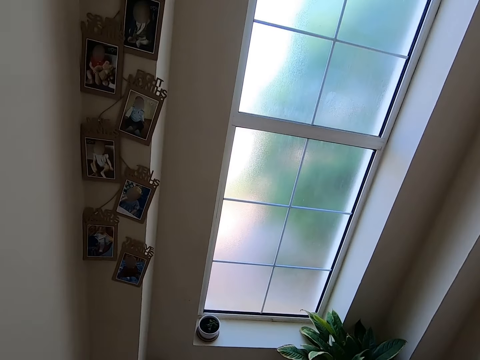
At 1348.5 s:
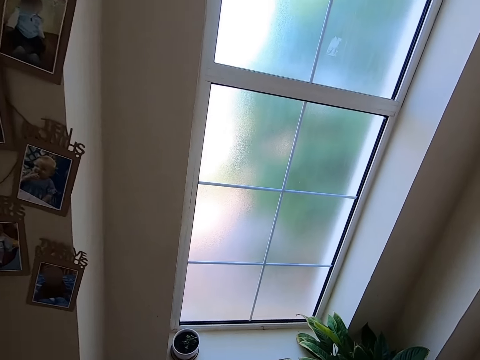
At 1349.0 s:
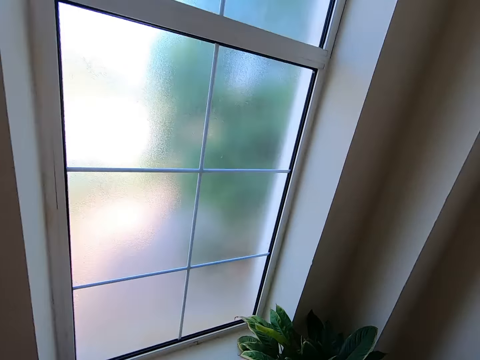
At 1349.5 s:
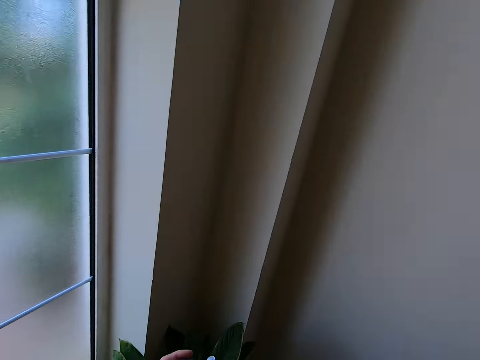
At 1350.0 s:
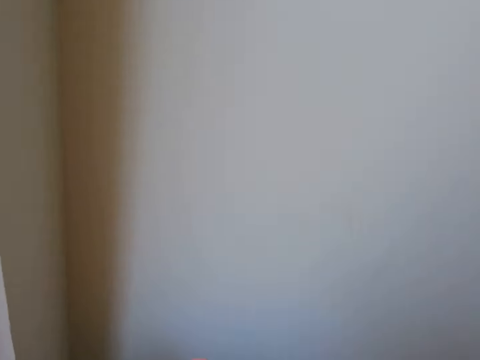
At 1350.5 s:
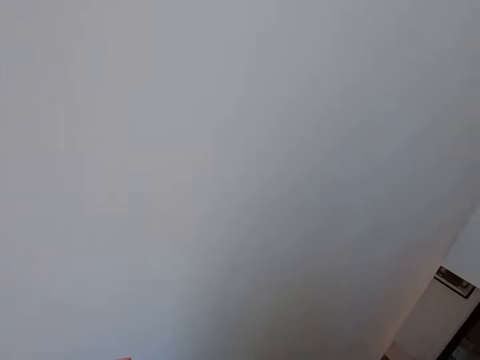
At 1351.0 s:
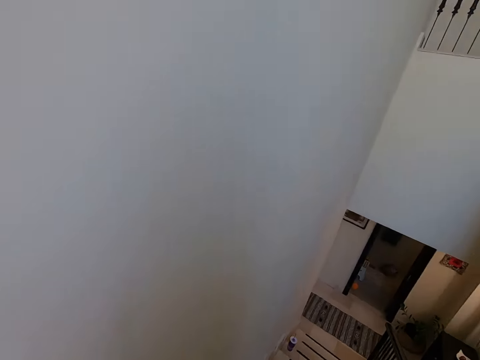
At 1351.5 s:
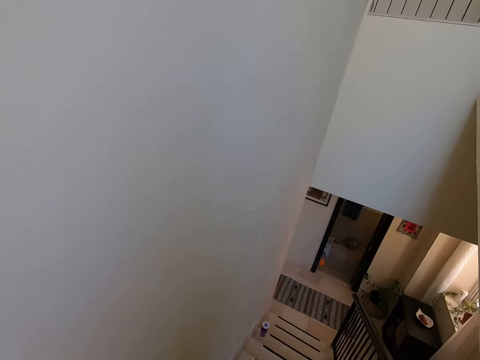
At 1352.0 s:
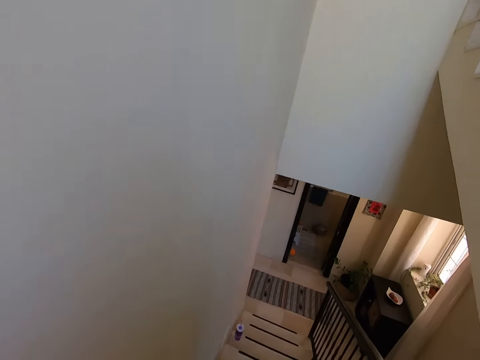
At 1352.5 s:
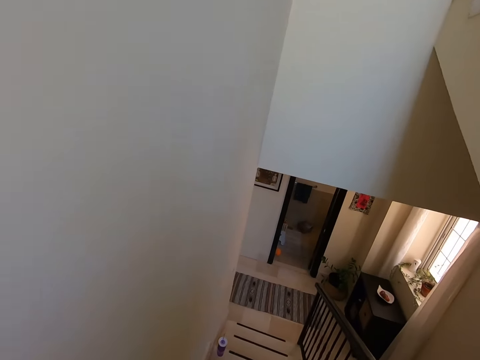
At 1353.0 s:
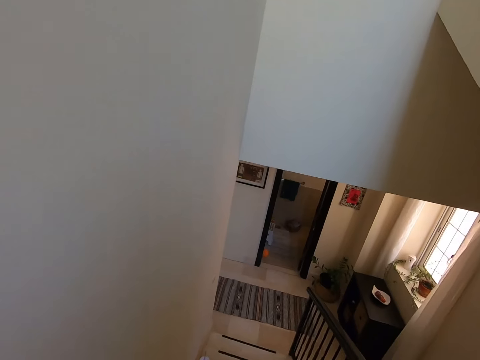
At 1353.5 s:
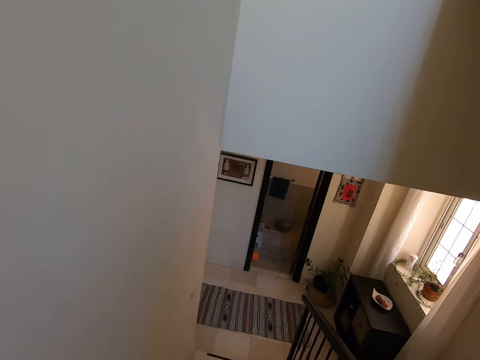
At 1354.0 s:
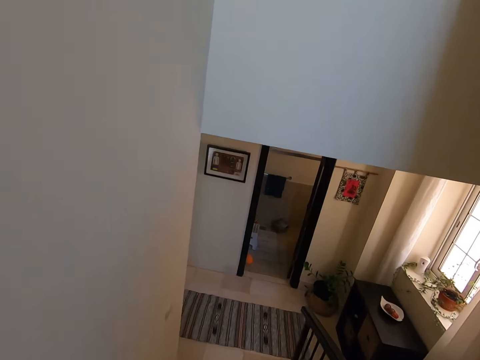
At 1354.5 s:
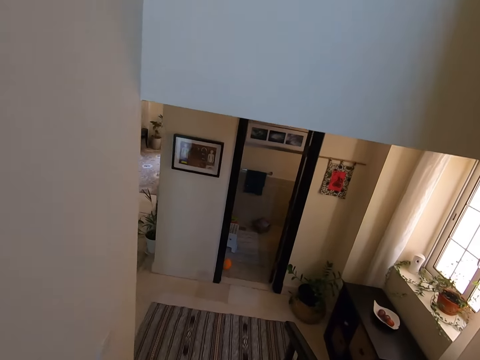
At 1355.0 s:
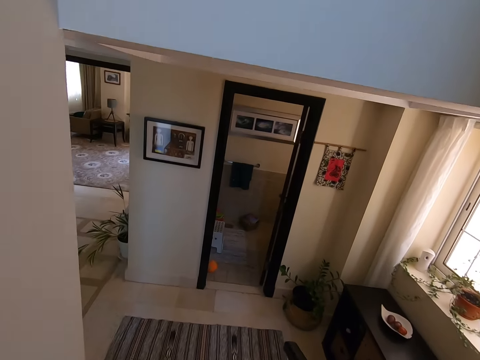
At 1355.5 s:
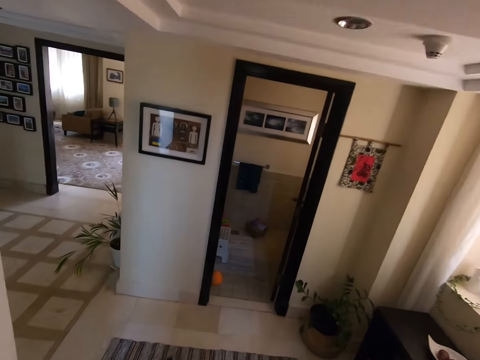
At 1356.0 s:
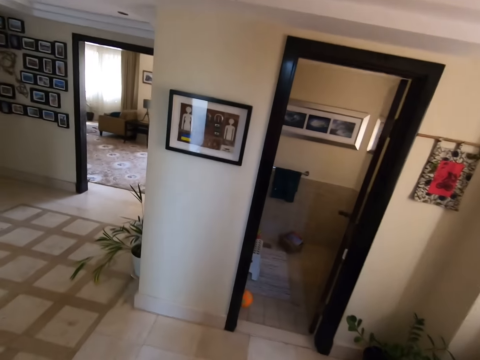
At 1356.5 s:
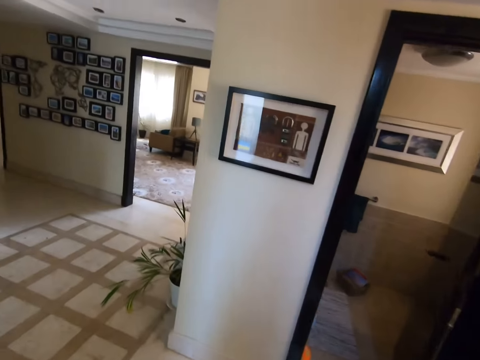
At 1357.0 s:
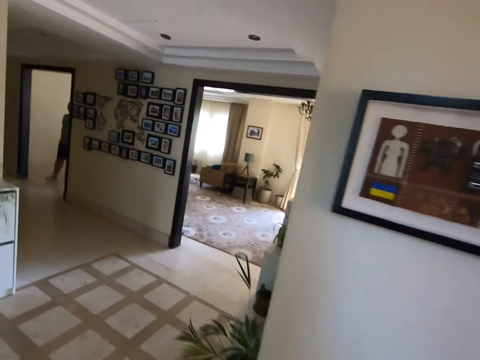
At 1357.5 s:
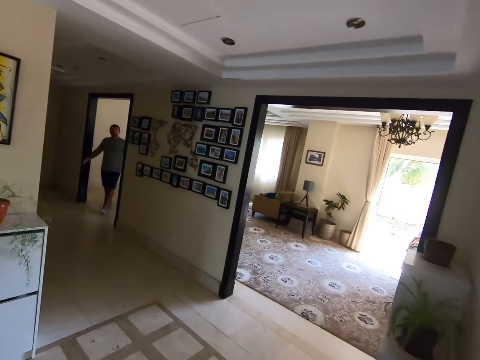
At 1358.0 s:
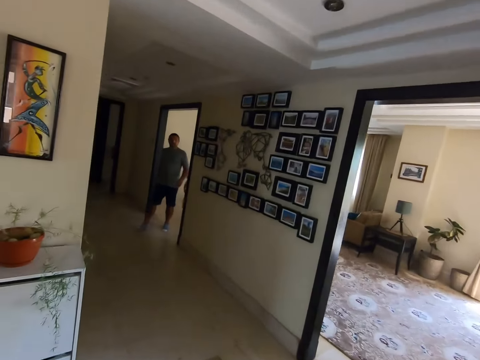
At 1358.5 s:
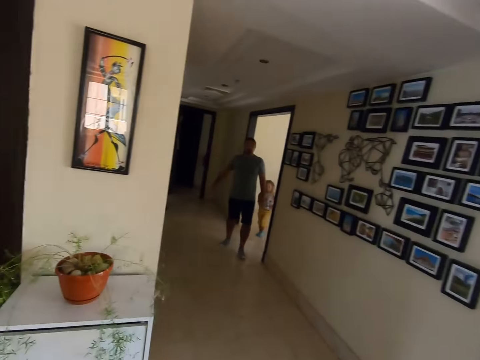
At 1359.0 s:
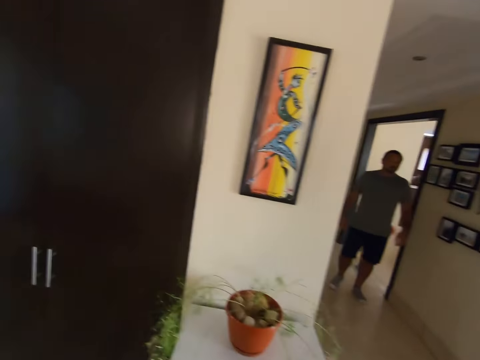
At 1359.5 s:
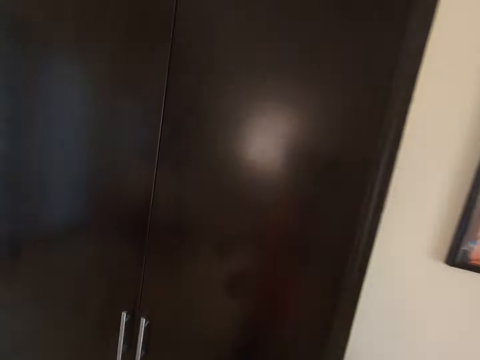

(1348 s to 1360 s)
The camera wearer turns around. They walk down the stairs. A man walks around. The camera wearer walks around.

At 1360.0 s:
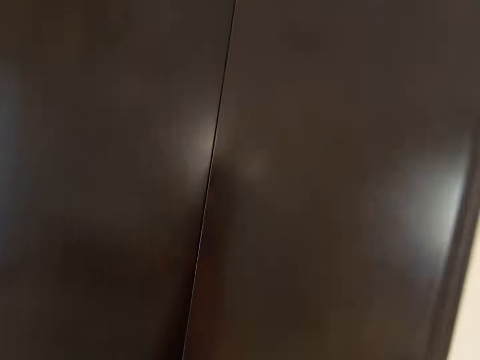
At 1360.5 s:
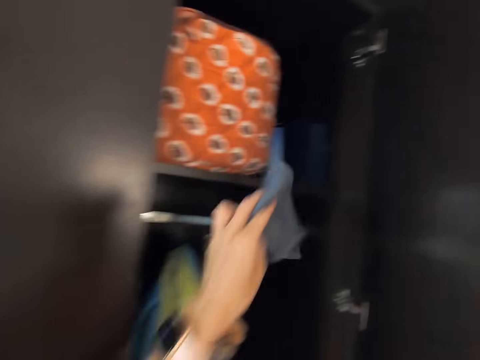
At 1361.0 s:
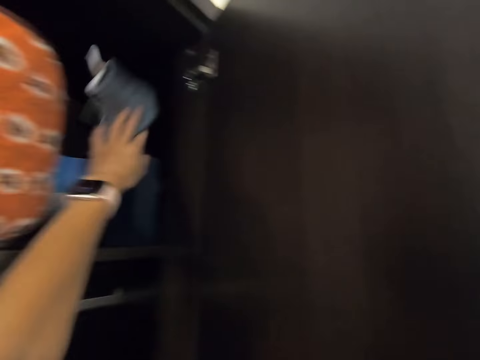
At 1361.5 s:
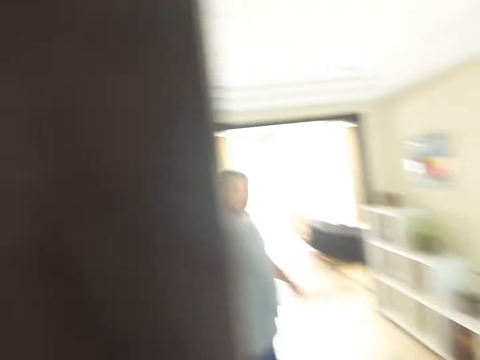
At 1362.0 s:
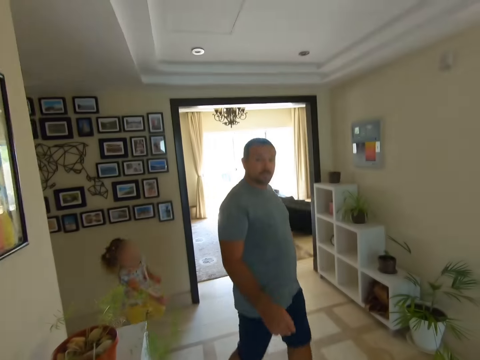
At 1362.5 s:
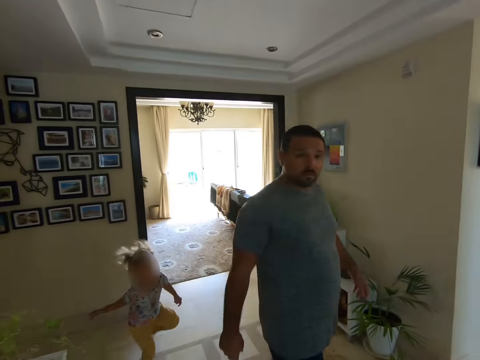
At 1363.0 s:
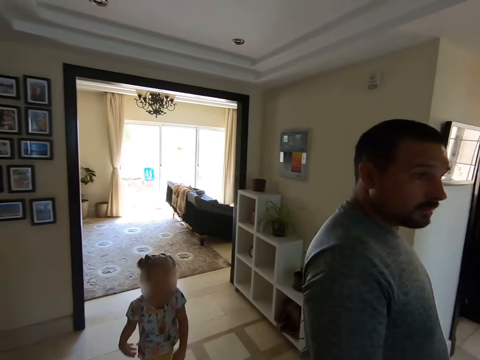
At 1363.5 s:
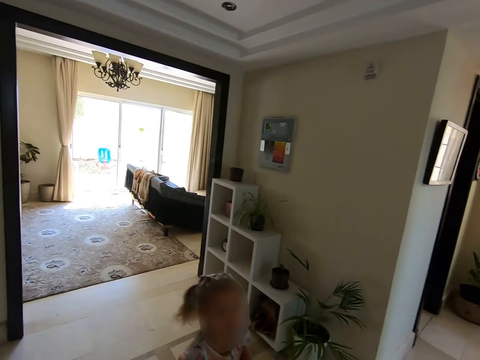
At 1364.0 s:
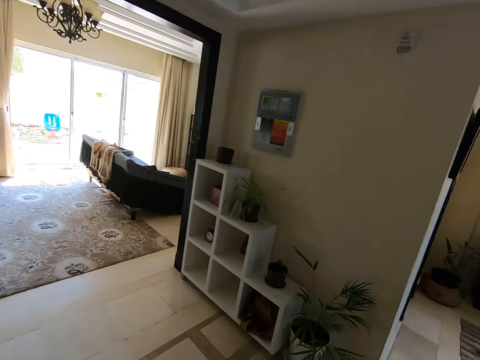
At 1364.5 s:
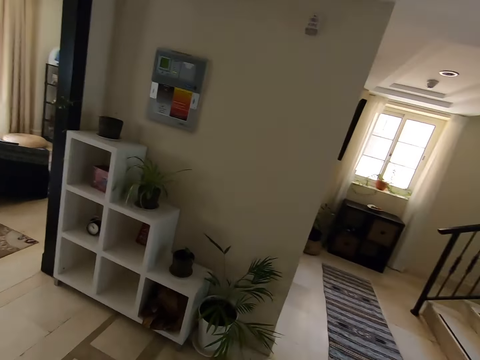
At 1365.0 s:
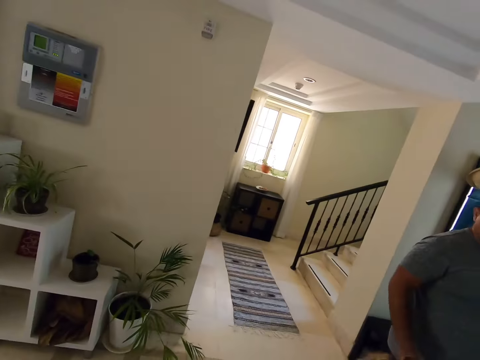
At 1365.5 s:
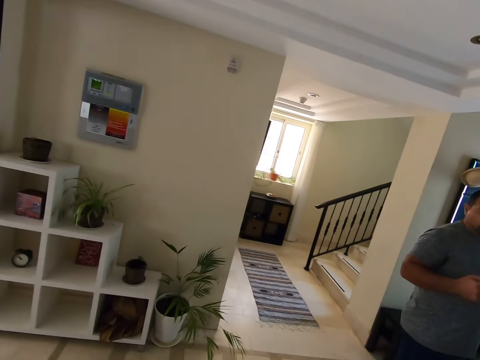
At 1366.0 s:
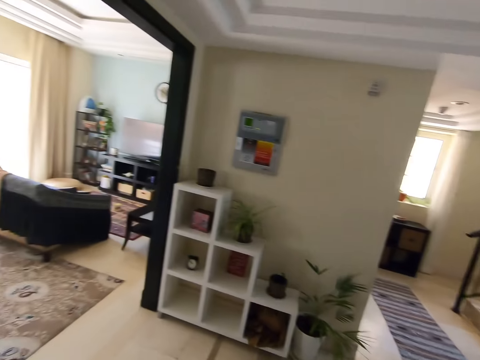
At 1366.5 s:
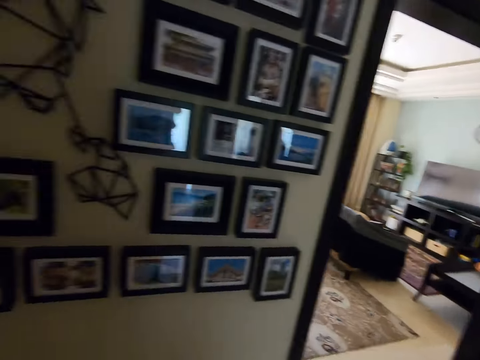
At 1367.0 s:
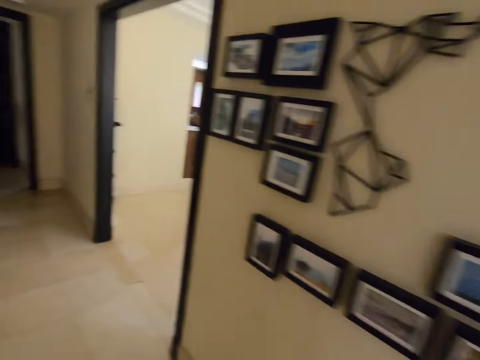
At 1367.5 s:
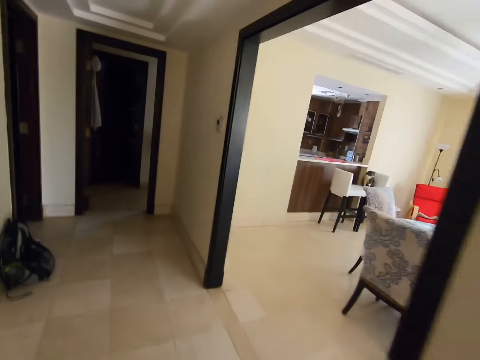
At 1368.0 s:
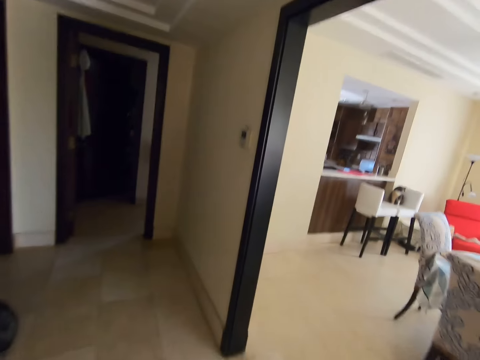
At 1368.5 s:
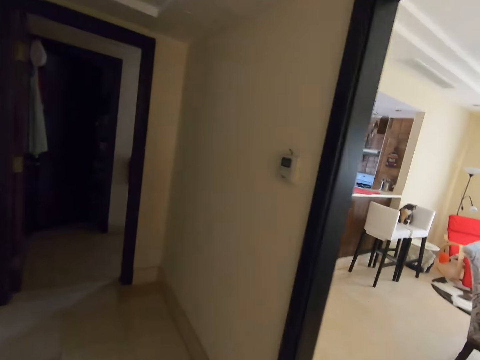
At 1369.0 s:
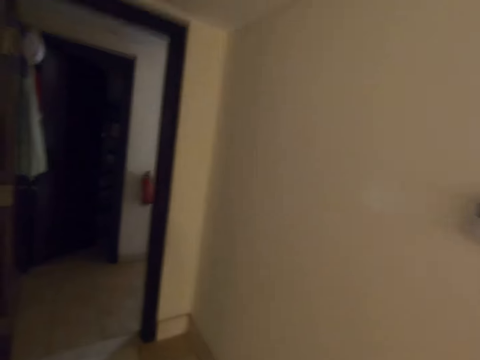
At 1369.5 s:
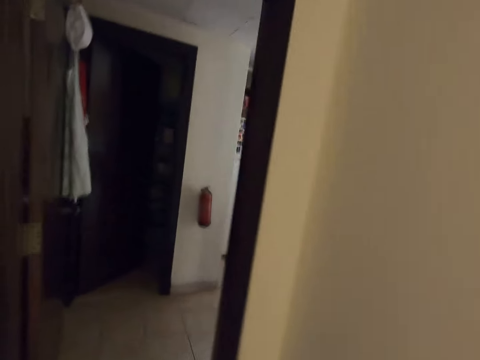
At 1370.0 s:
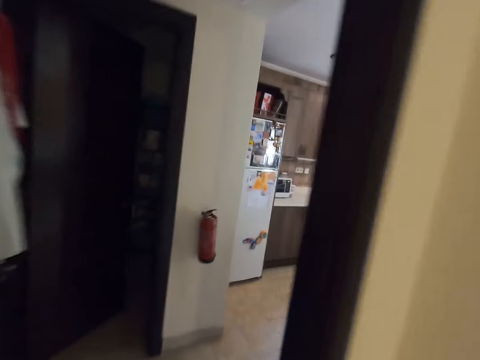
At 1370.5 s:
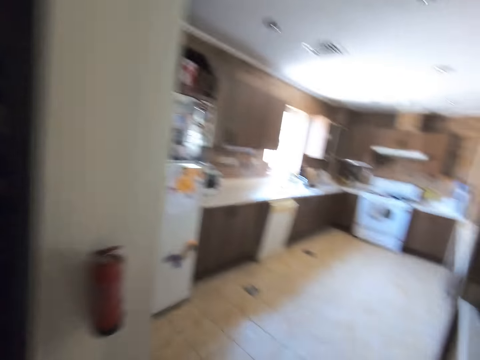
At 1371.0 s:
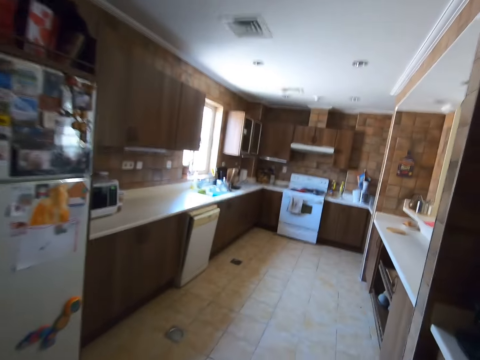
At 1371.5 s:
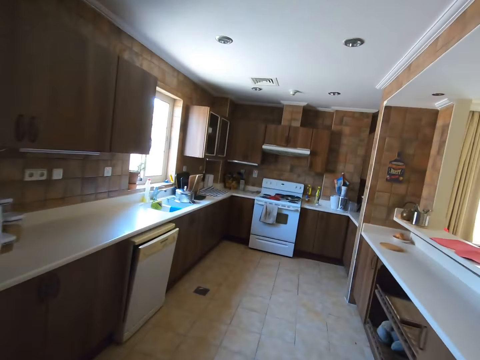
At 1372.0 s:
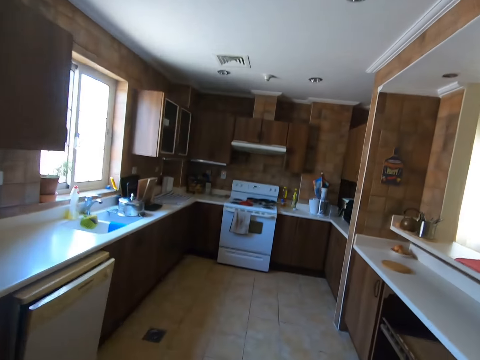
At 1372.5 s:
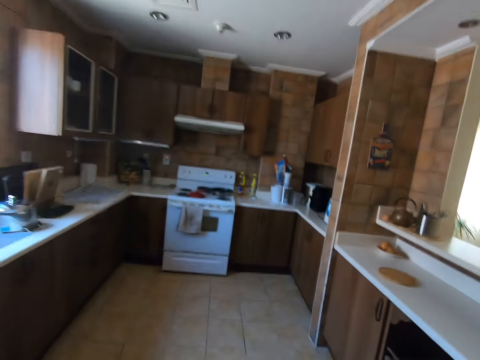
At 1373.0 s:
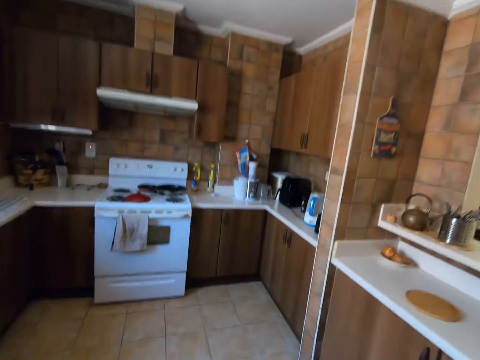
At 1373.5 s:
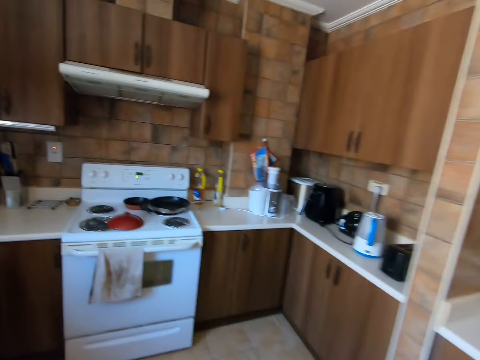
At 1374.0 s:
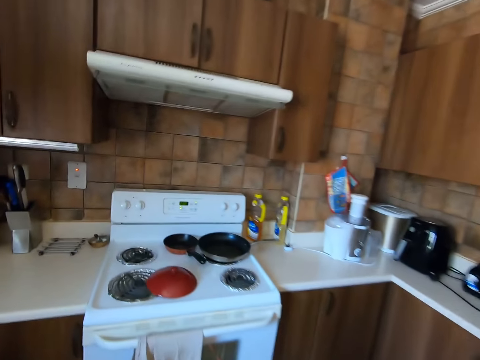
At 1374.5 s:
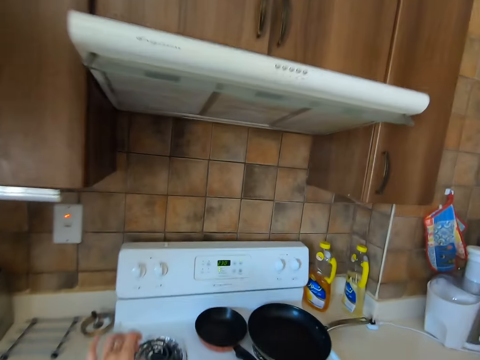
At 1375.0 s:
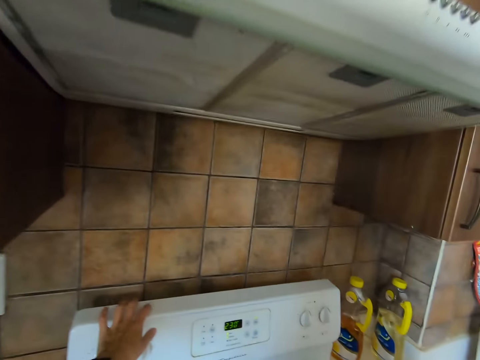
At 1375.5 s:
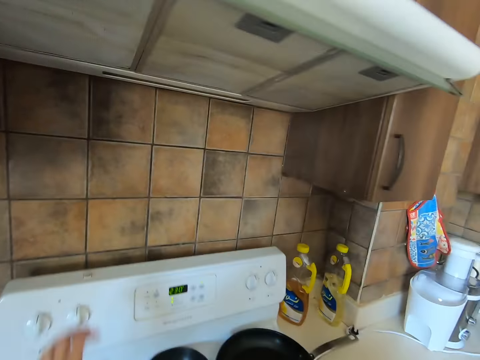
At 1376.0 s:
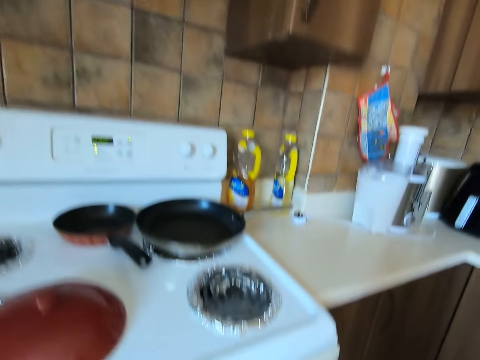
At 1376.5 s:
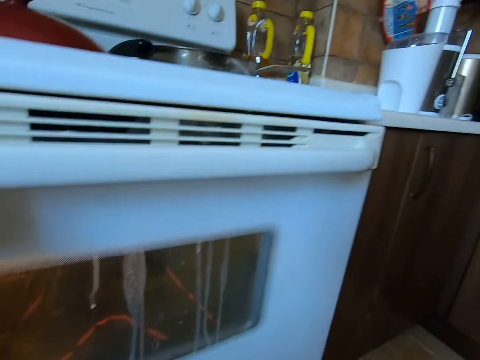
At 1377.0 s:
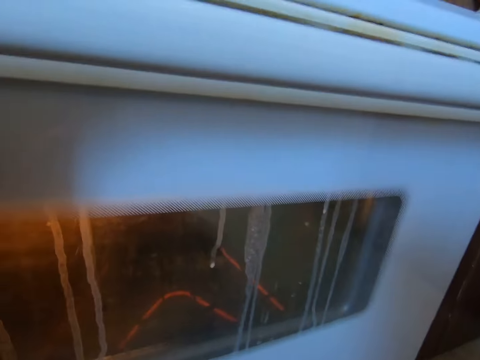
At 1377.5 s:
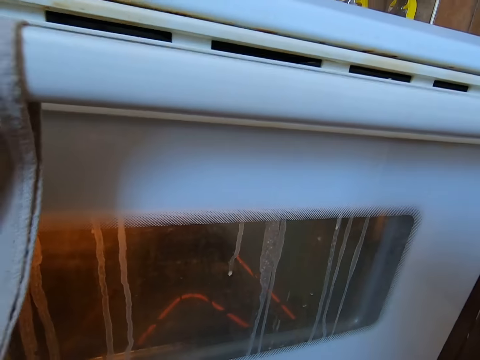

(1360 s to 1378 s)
The camera wearer opens a cabinet. They put a cloth on the cabinet. They turn around. A man walks around. A man looks at the camera wearer. Another man walks around. The camera wearer walks around the house. Another man converses with the camera wearer. The camera wearer walks around the house again. They converse with the man. They walk in the kitchen. They operate the cooker. They put something on the cooker.
